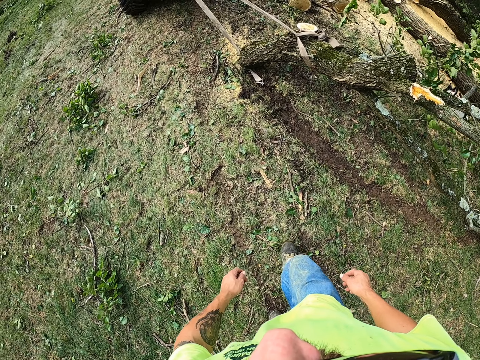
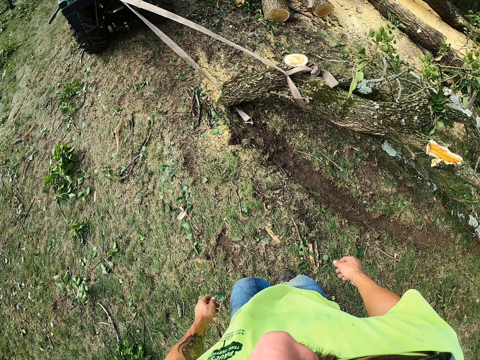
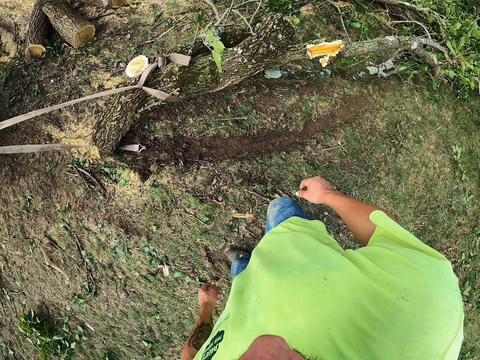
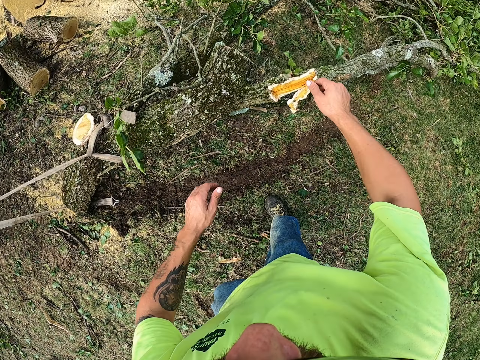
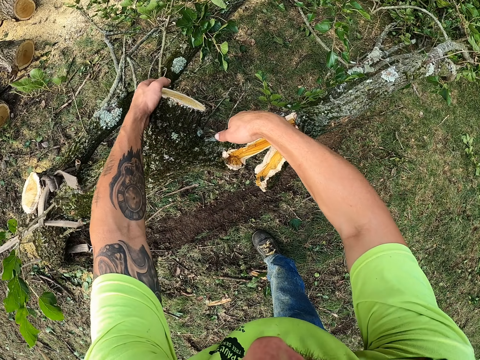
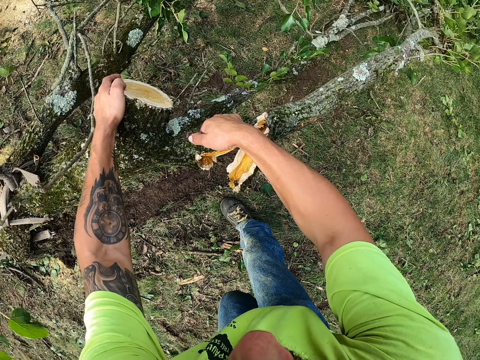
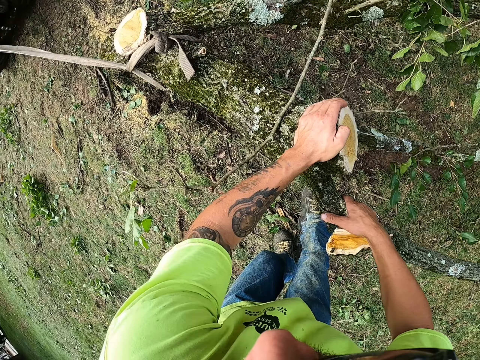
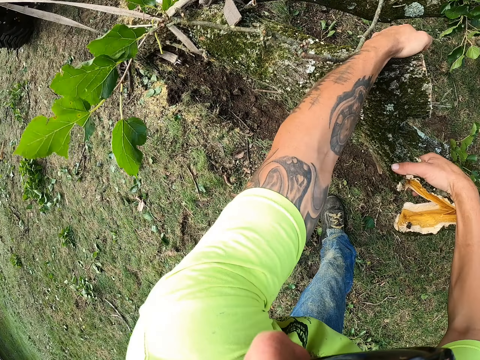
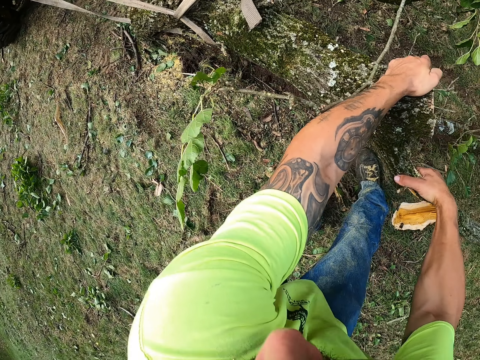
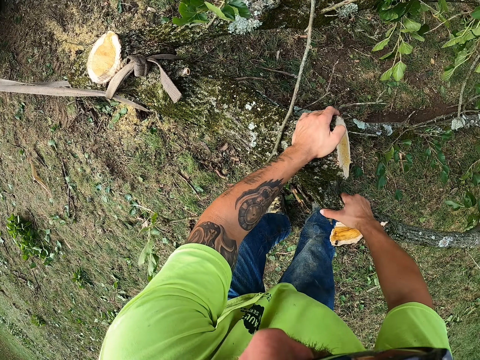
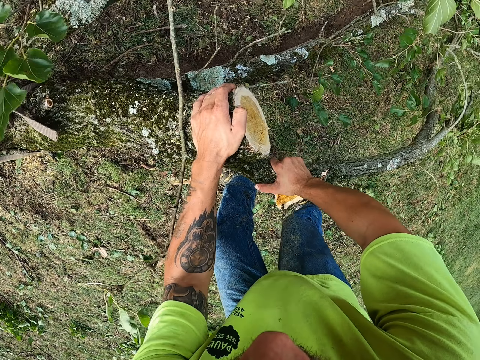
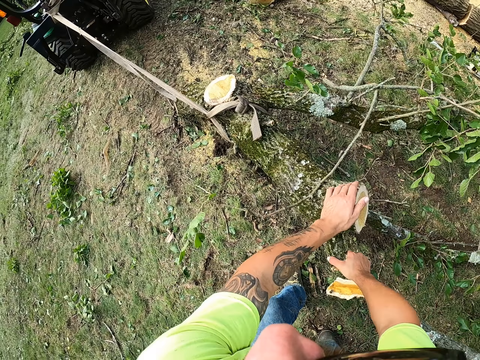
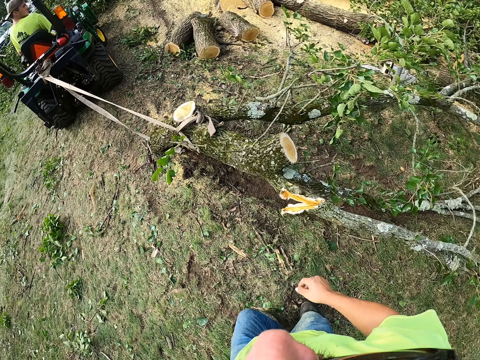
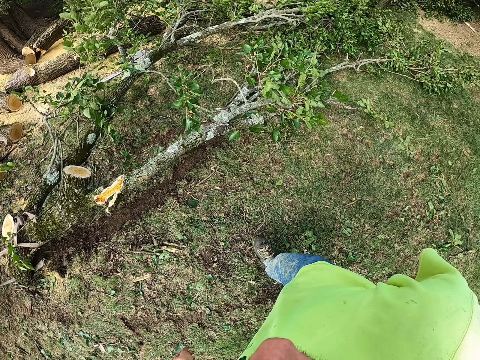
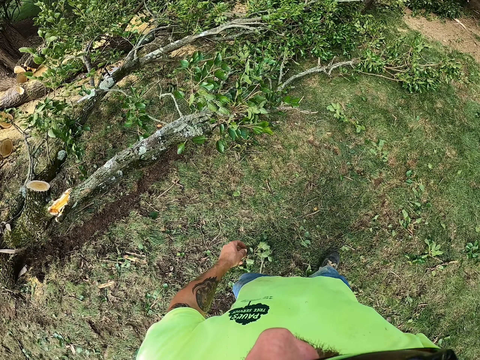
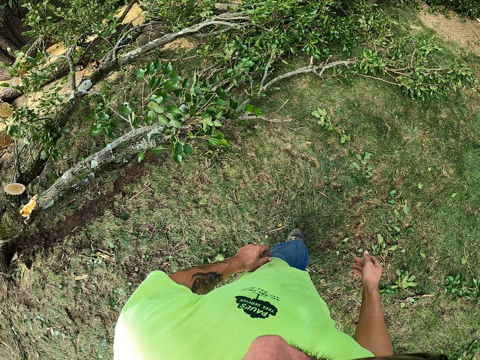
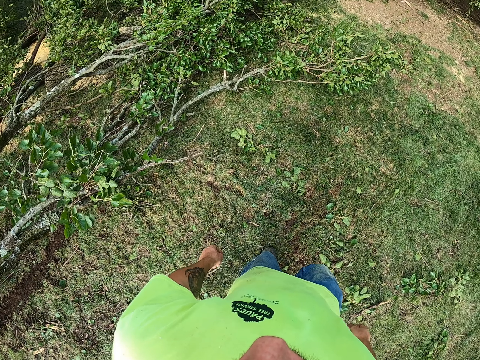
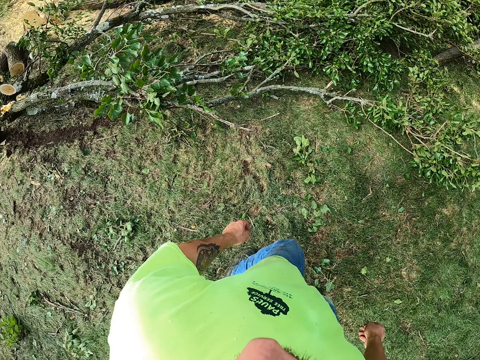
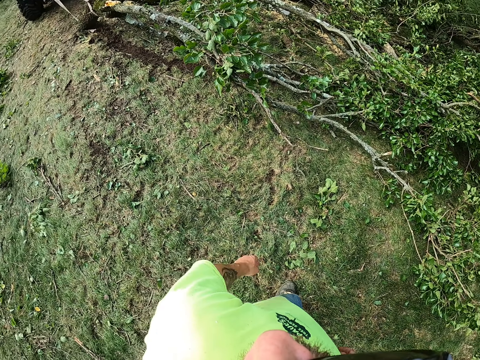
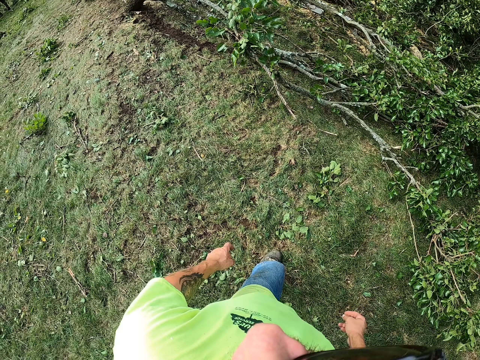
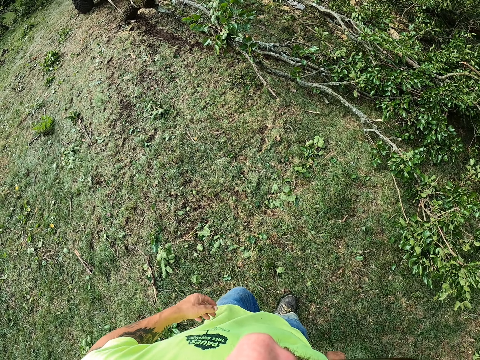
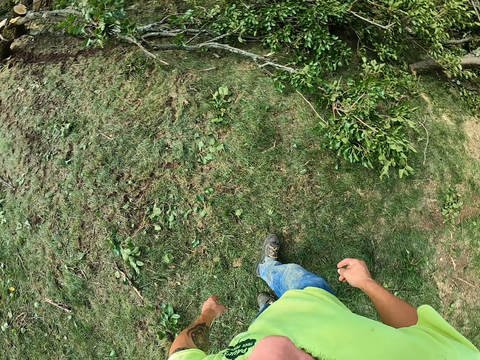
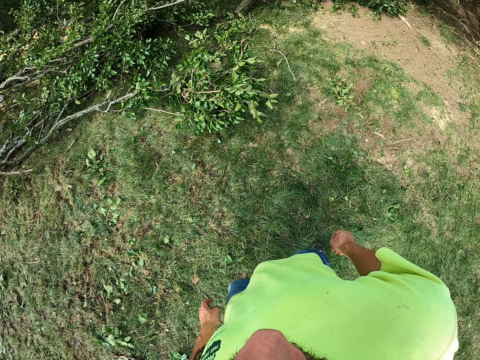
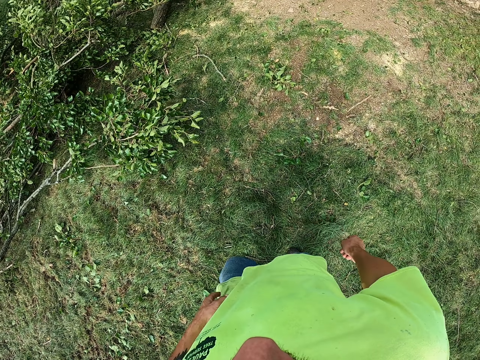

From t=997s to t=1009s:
The camera wearer pulls the tree log with both his hands. He looks around. He walks around.

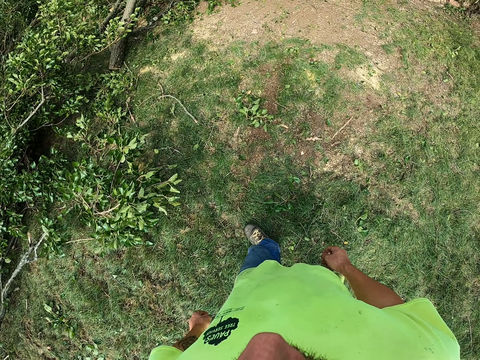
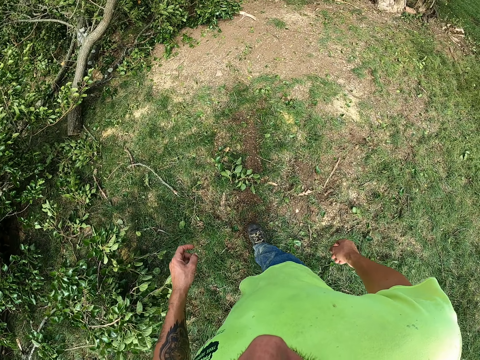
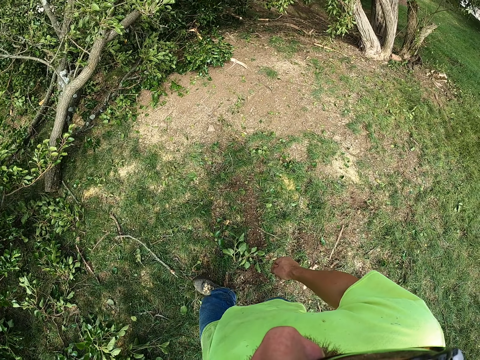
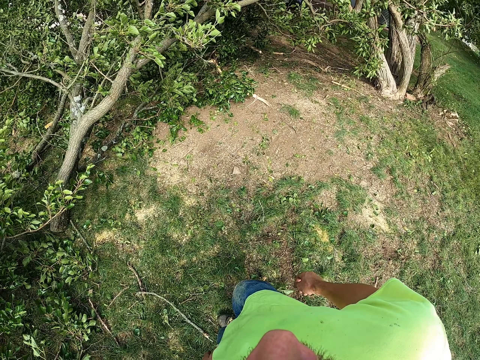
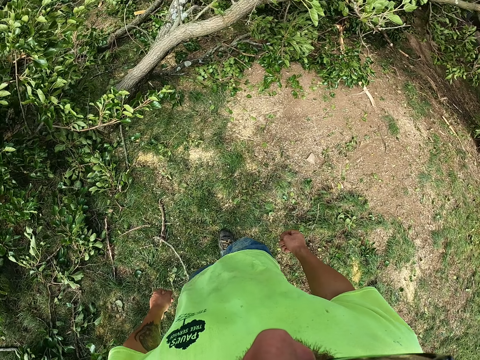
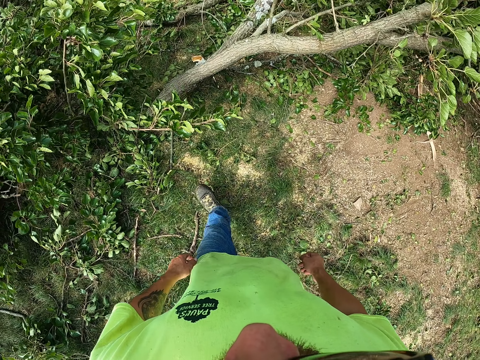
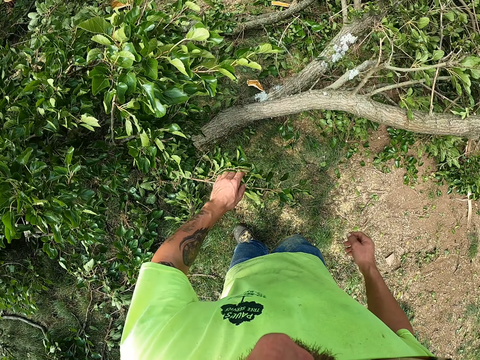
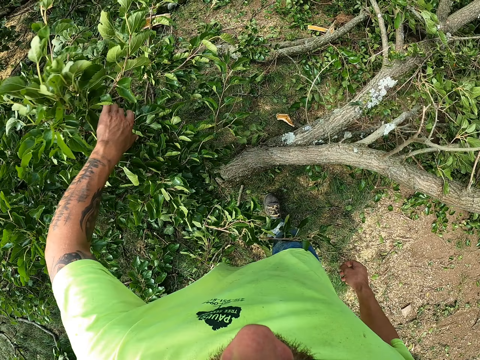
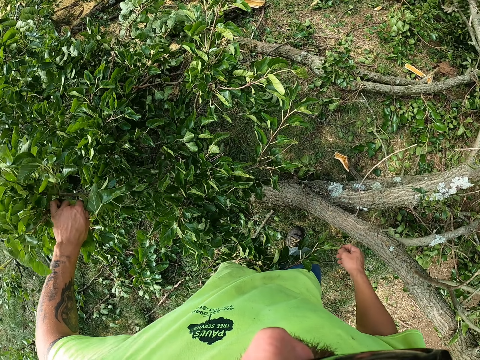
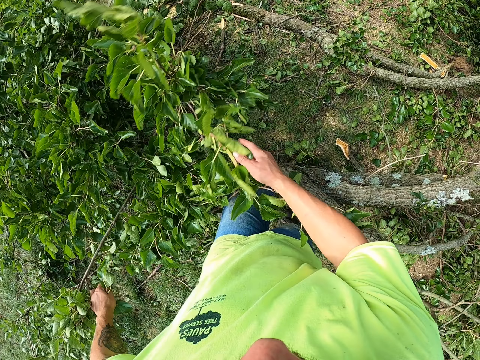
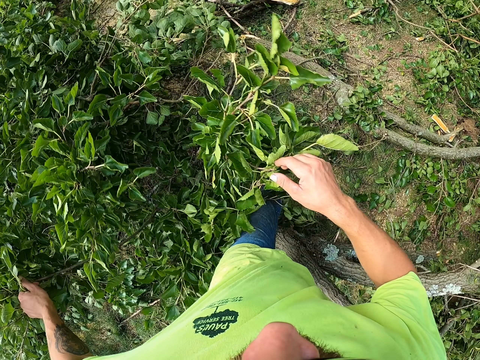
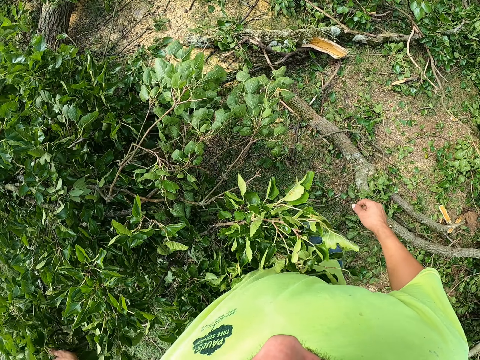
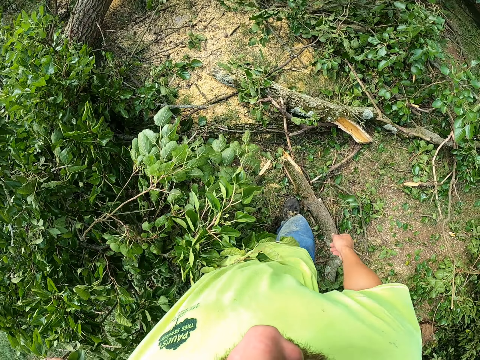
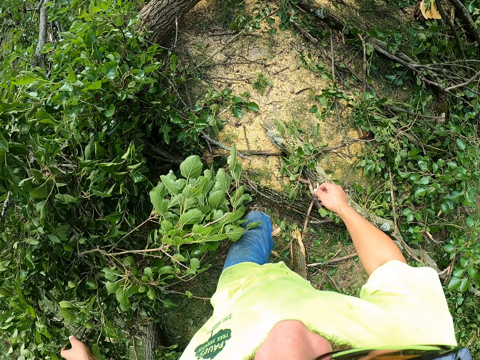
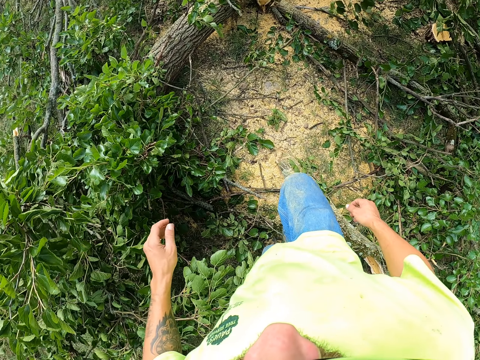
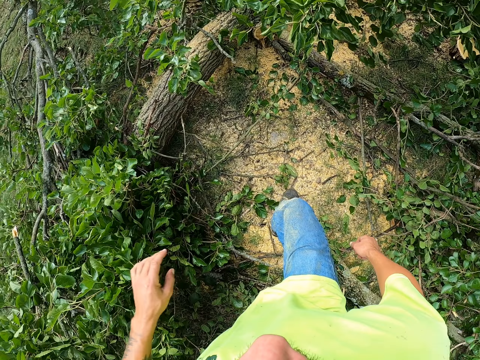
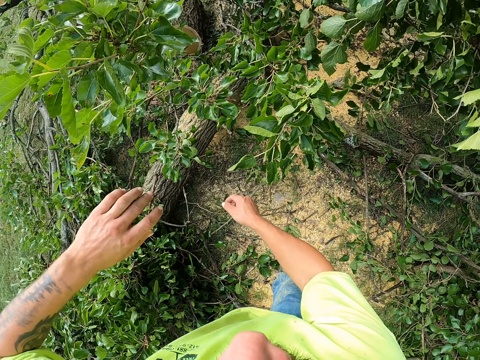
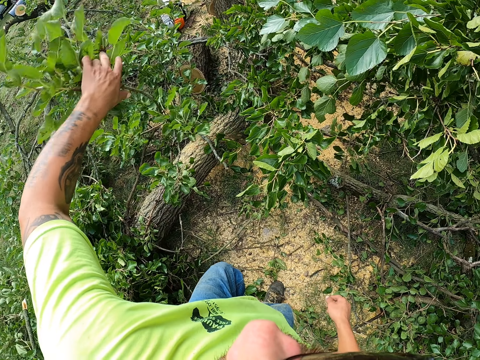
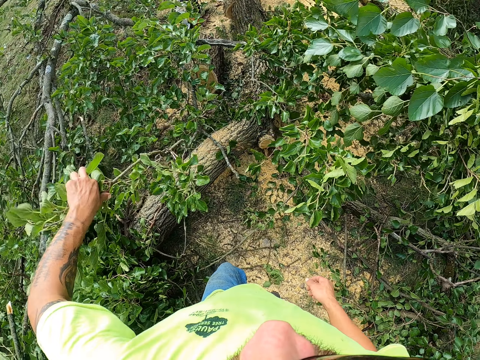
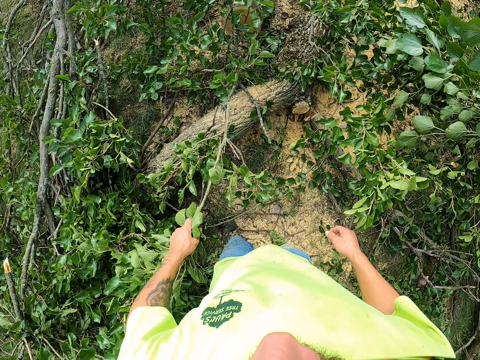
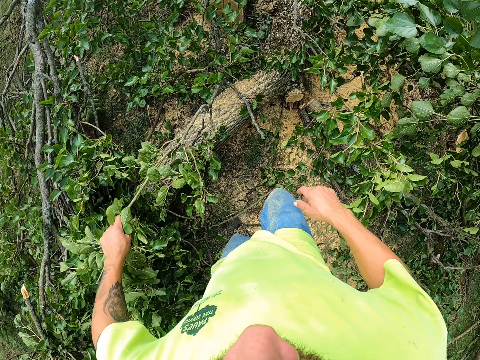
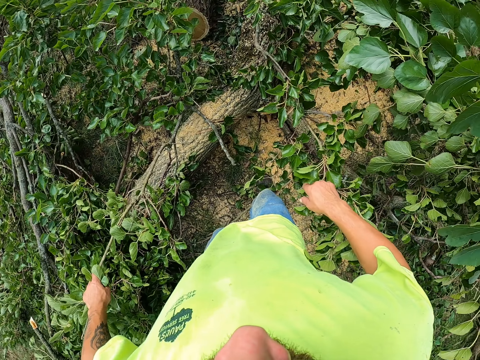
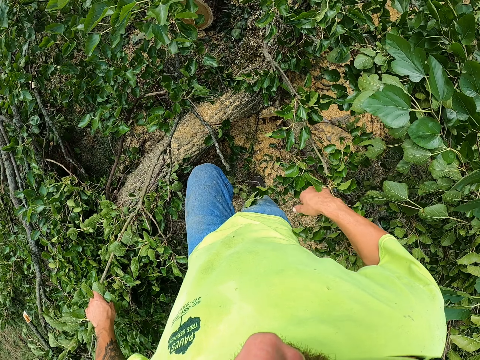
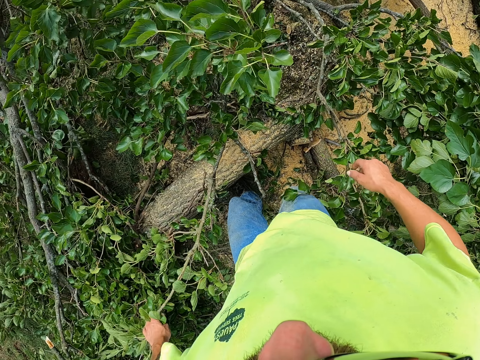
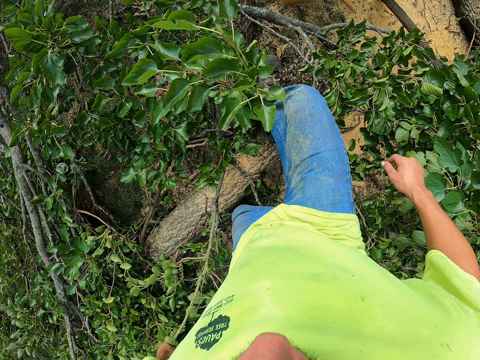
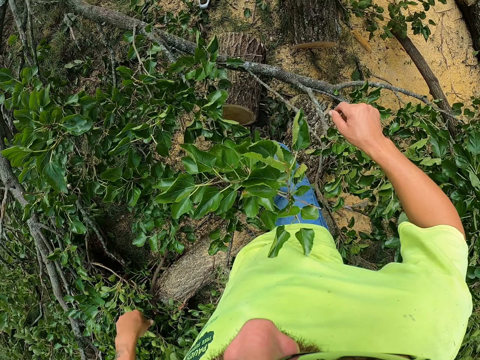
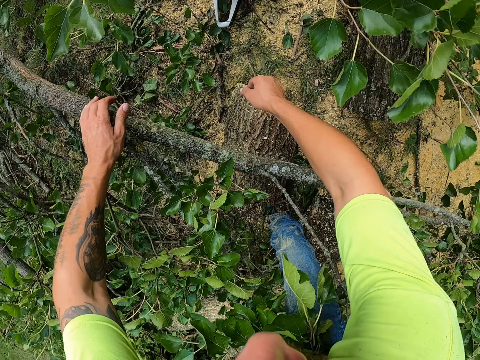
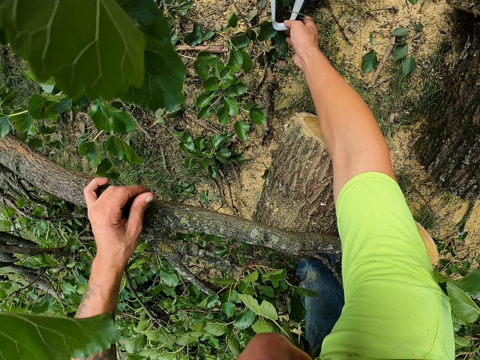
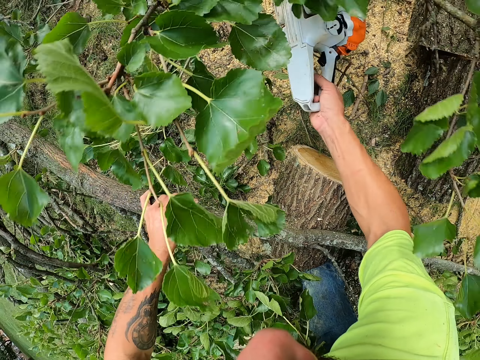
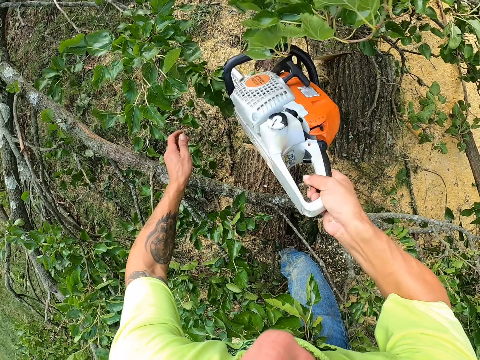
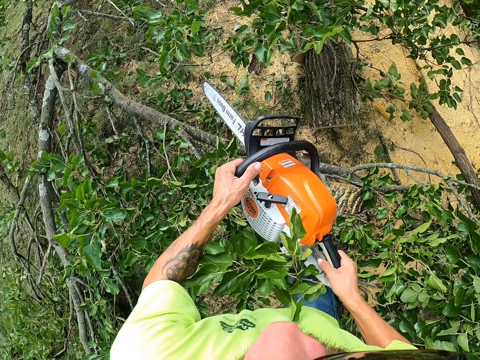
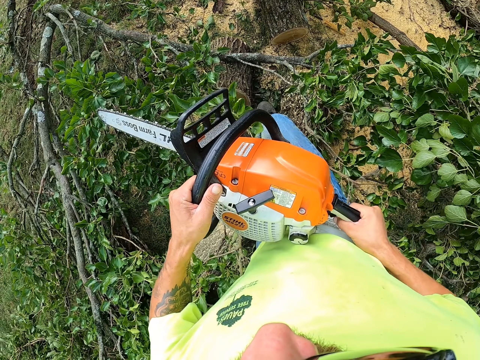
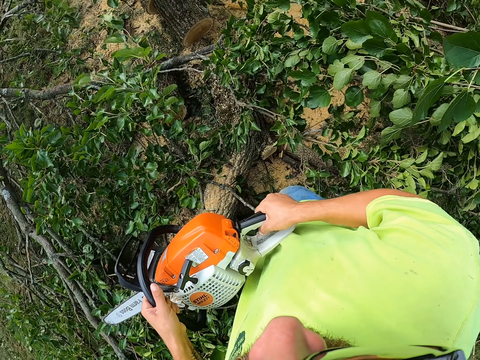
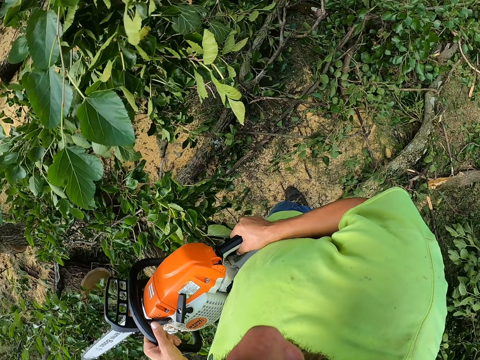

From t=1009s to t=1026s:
The camera wearer moves some leaves on the tree with his left hand. He grabs the tree leaves. He walks around. He moves some leaves on the tree with his left hand again. He grabs the tree leaves again. He picks up the chainsaw from the ground with both hands.
